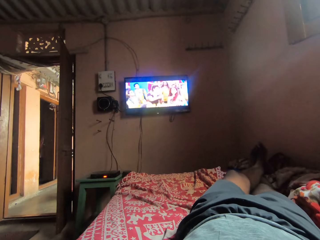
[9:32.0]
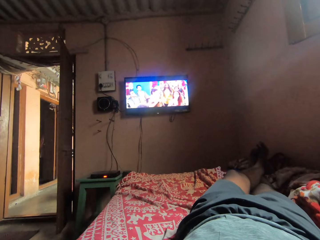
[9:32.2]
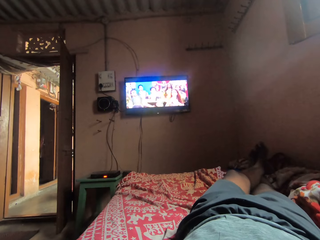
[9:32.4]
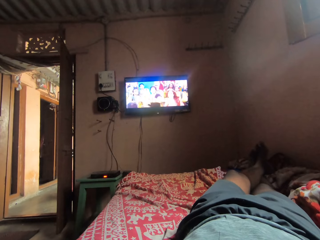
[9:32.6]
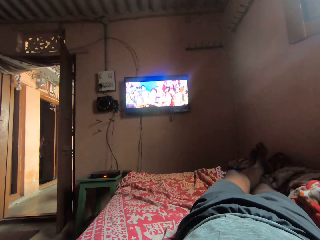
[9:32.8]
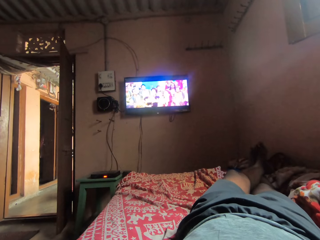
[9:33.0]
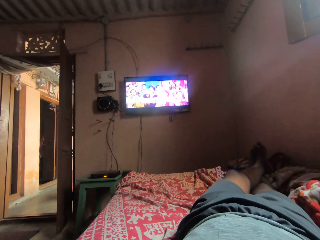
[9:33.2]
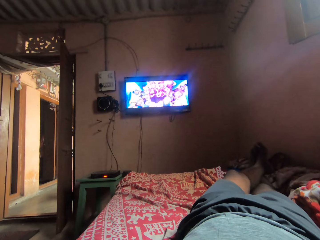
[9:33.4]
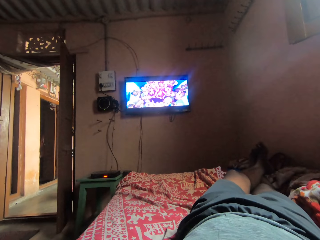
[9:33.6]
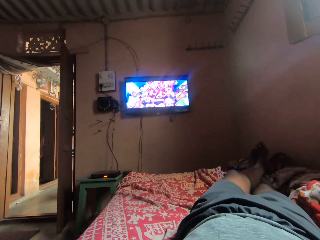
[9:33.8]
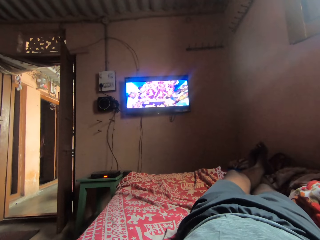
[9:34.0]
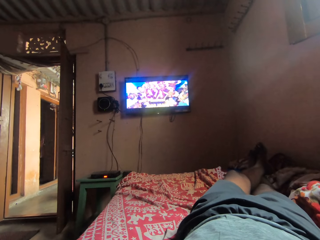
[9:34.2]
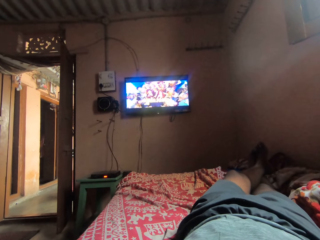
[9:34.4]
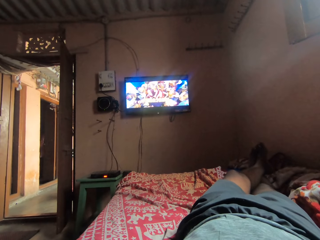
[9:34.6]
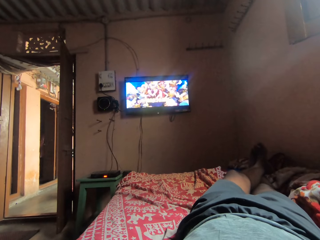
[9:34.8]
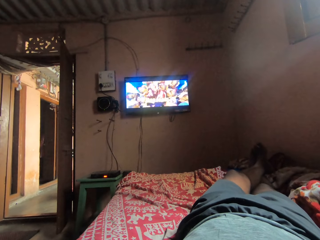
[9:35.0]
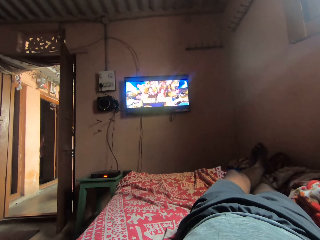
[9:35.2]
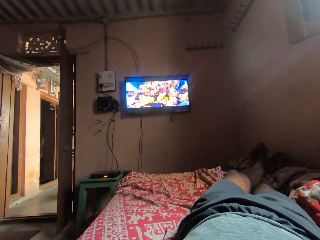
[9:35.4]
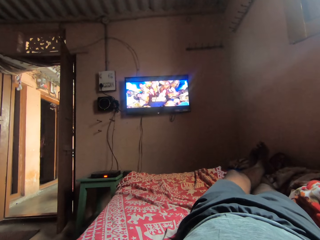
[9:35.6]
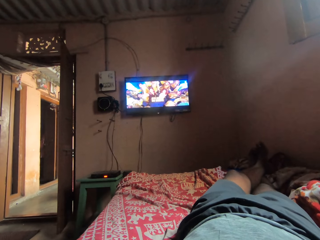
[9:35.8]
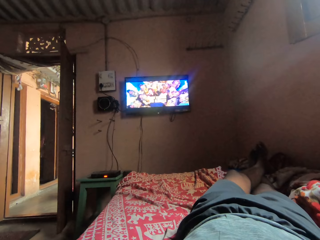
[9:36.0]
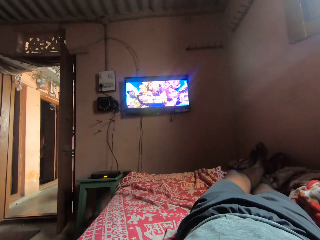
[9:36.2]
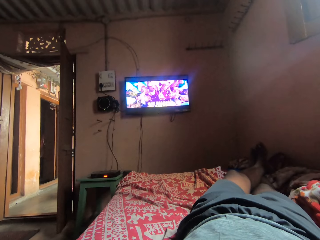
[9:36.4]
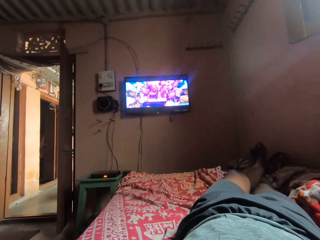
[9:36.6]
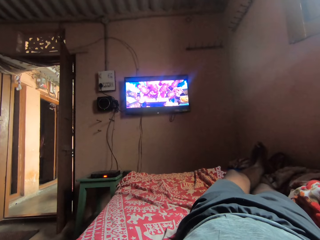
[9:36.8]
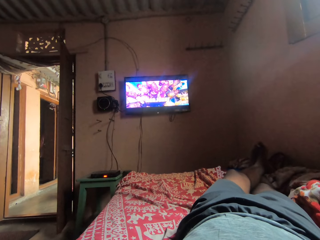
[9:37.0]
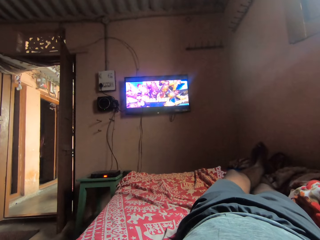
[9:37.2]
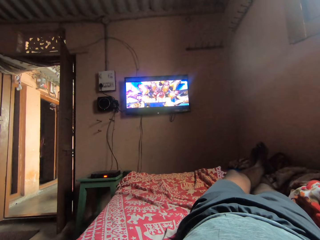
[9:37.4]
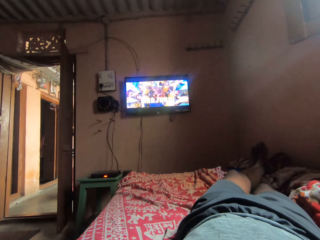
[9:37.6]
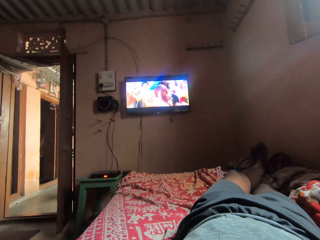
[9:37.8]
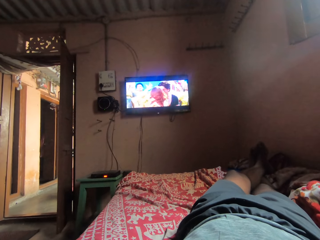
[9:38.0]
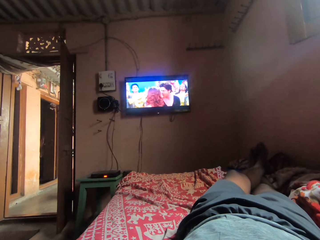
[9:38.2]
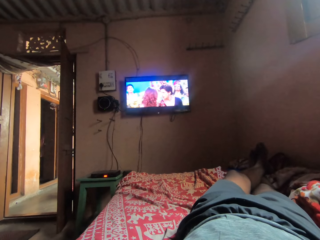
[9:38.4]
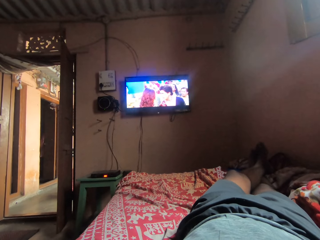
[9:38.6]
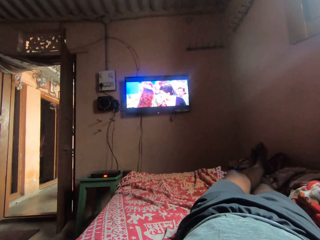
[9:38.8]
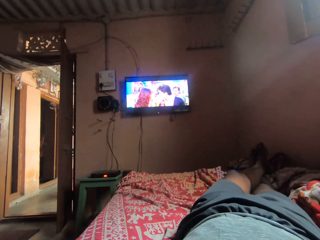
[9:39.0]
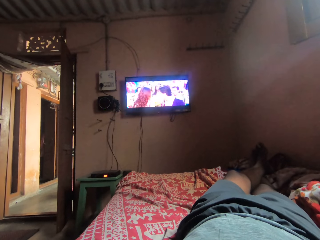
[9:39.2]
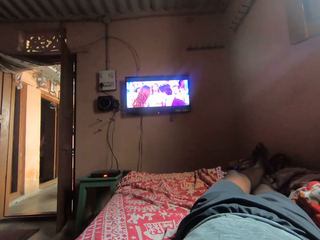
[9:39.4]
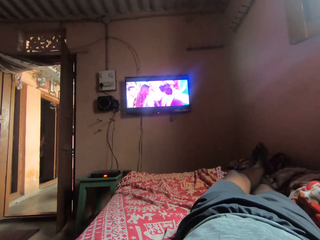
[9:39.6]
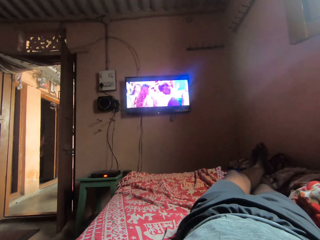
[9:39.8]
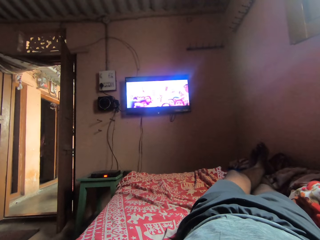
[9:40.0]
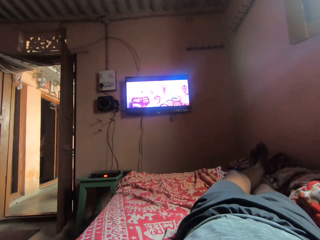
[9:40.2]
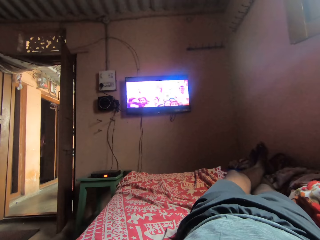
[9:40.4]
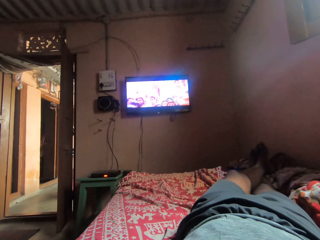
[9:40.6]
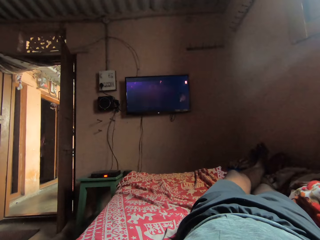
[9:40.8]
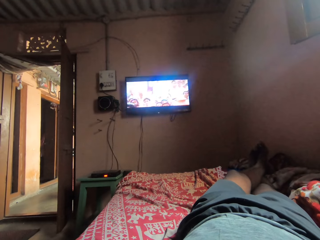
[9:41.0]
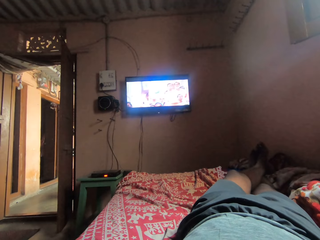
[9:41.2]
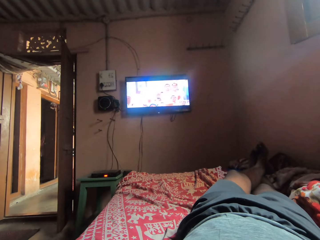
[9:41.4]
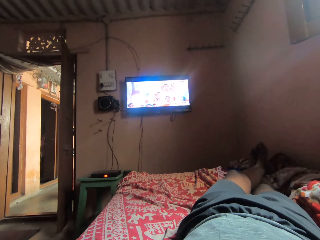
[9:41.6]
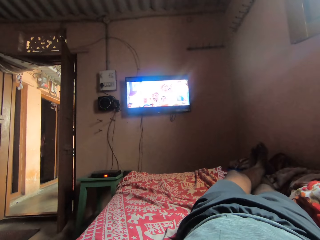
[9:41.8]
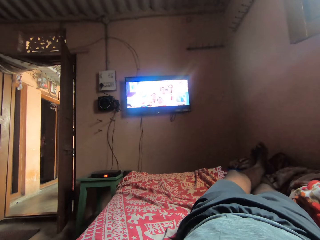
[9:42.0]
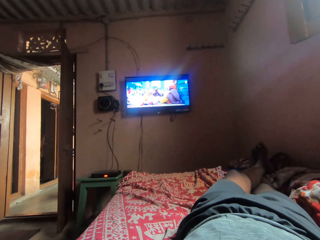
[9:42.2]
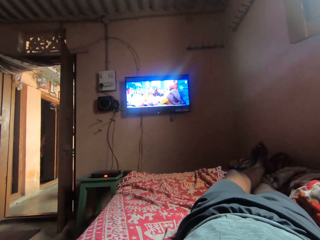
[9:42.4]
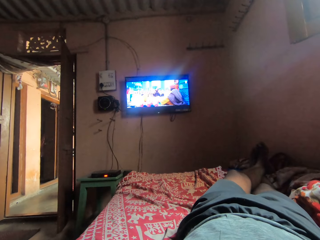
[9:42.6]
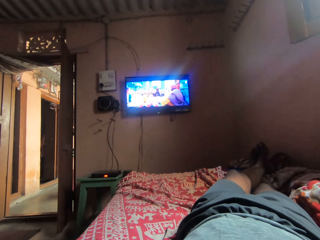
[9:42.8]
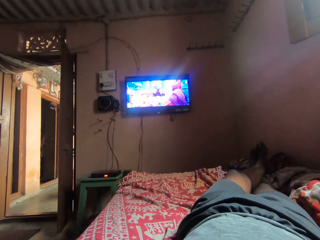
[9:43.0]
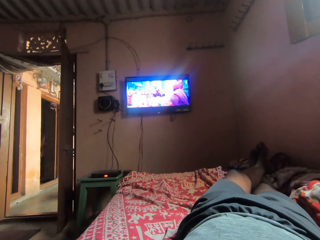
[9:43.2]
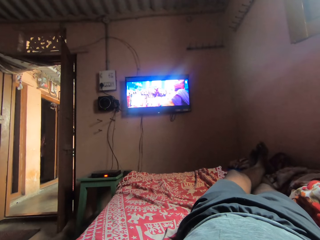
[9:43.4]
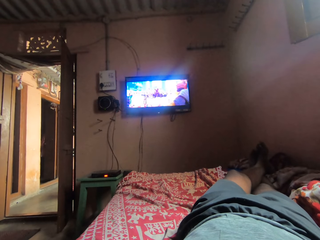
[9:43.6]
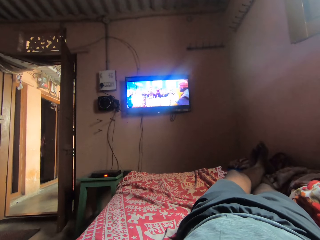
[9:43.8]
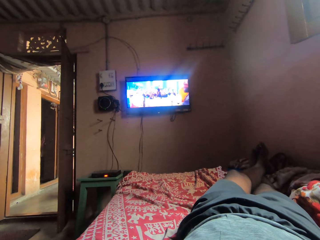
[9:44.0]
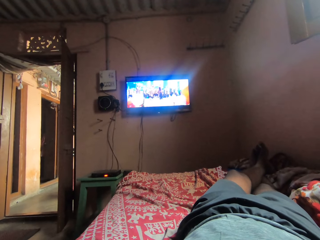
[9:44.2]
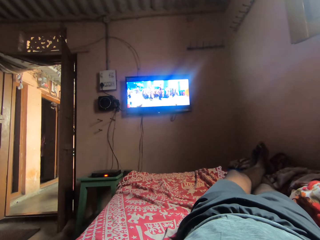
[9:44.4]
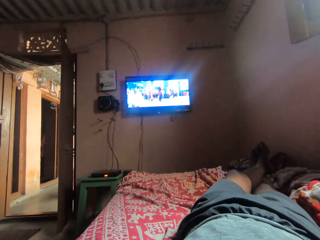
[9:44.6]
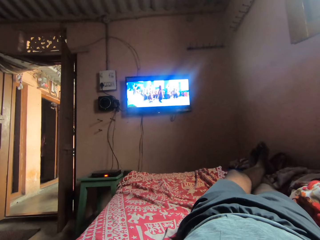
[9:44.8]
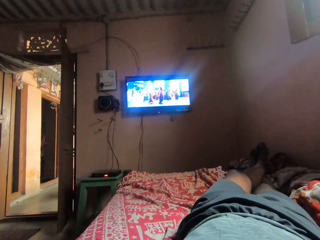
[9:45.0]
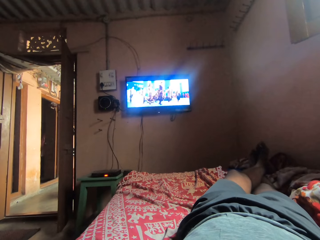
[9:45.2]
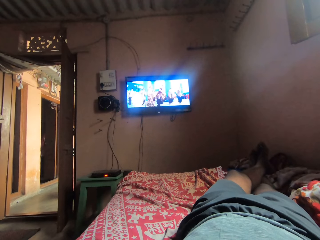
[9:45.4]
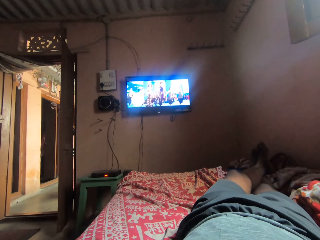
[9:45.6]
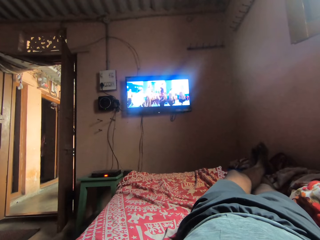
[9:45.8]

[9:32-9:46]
The camera wearer watches television. They watch television again.

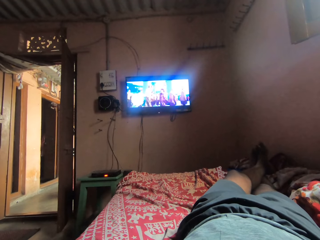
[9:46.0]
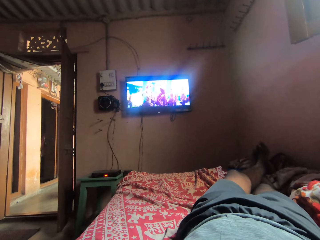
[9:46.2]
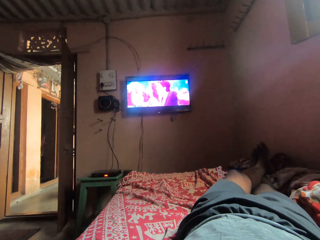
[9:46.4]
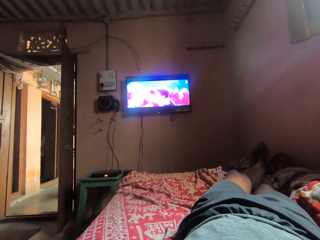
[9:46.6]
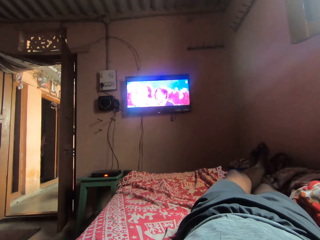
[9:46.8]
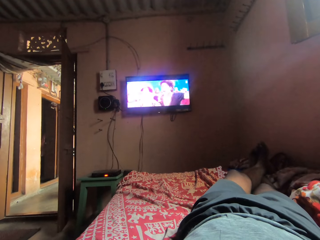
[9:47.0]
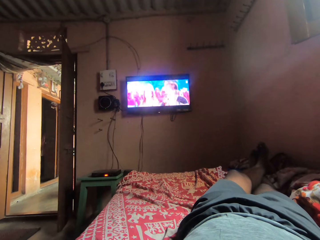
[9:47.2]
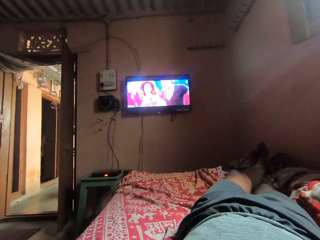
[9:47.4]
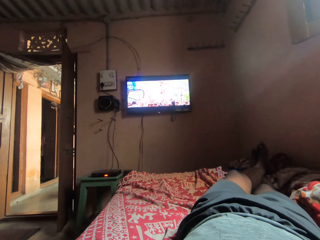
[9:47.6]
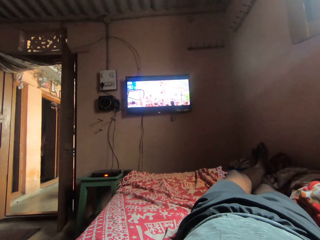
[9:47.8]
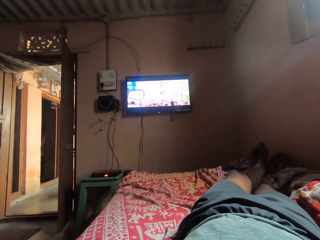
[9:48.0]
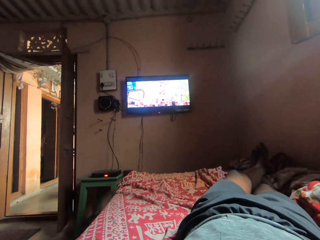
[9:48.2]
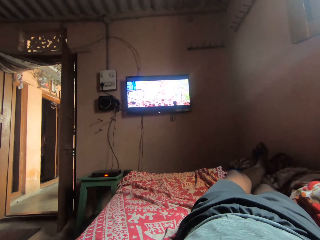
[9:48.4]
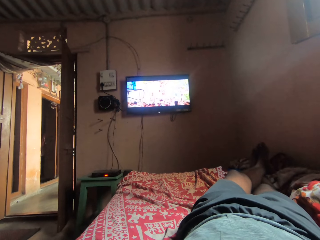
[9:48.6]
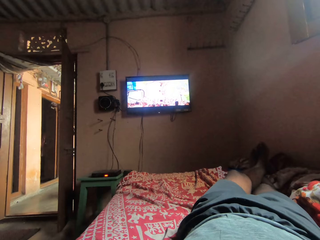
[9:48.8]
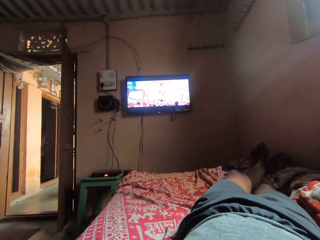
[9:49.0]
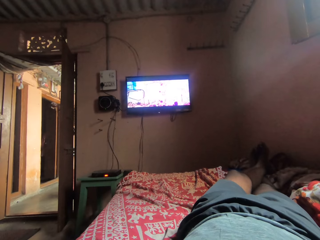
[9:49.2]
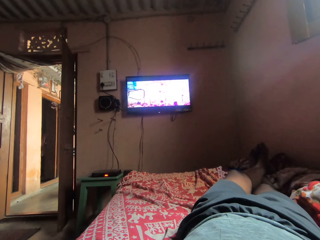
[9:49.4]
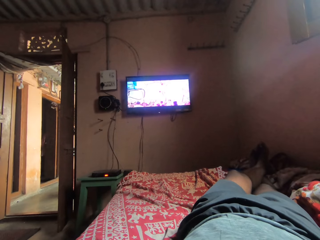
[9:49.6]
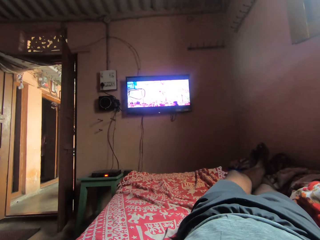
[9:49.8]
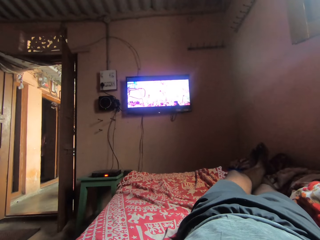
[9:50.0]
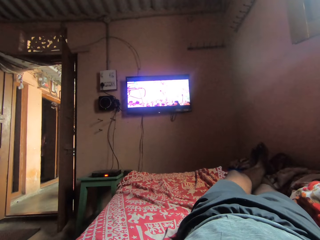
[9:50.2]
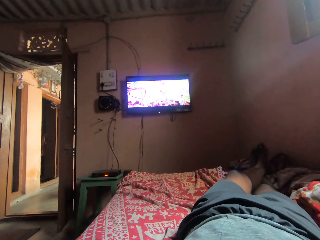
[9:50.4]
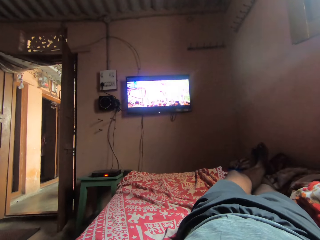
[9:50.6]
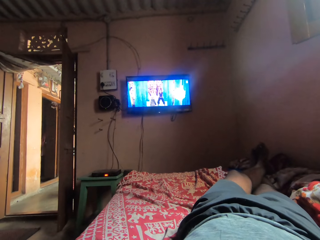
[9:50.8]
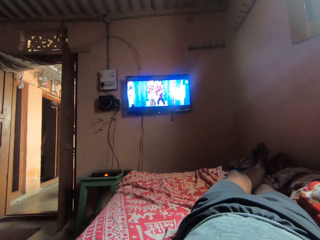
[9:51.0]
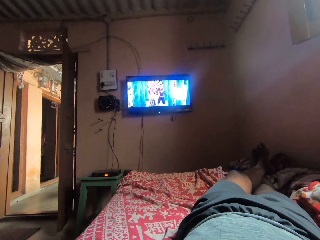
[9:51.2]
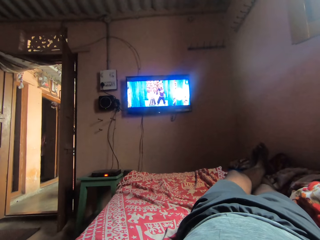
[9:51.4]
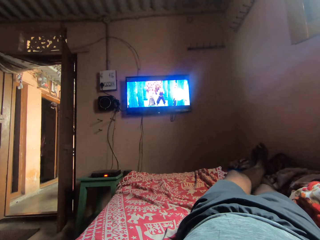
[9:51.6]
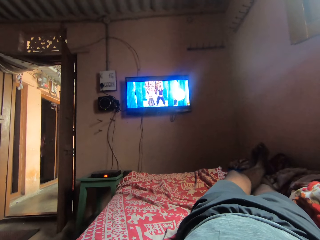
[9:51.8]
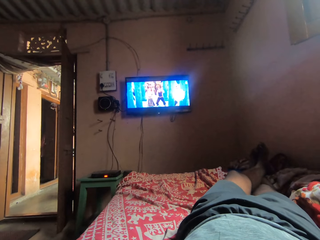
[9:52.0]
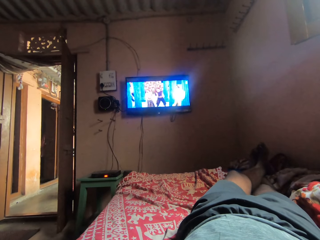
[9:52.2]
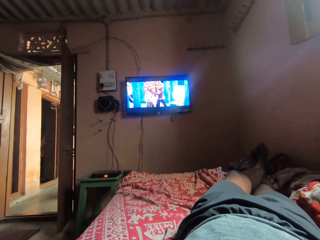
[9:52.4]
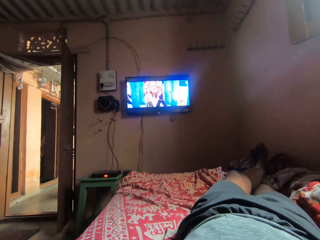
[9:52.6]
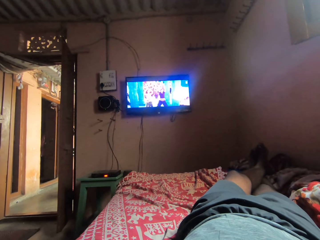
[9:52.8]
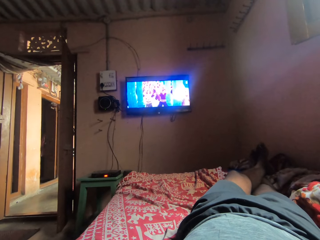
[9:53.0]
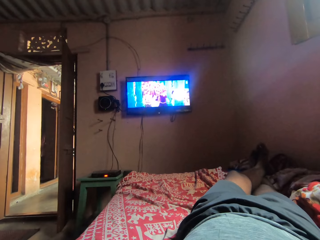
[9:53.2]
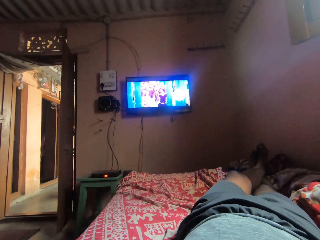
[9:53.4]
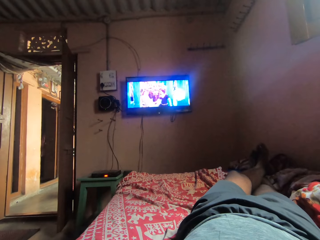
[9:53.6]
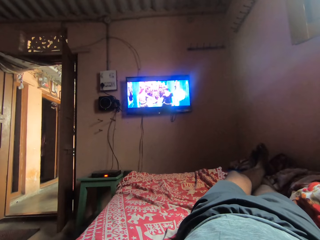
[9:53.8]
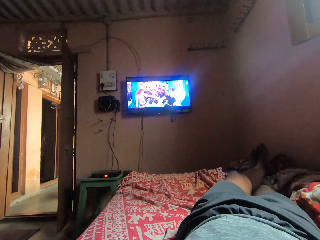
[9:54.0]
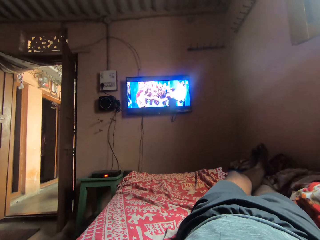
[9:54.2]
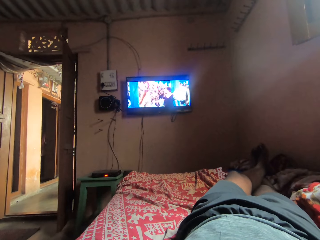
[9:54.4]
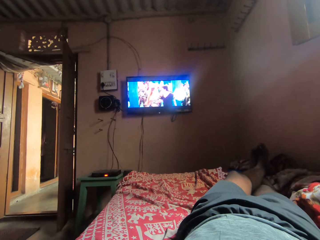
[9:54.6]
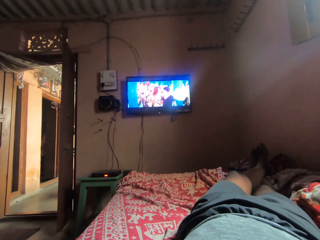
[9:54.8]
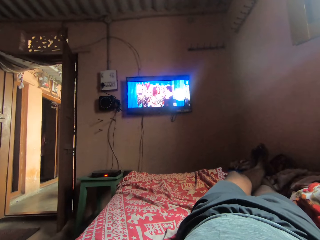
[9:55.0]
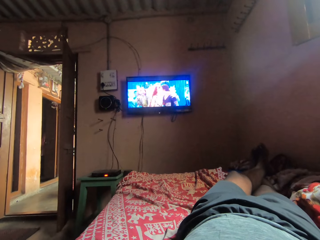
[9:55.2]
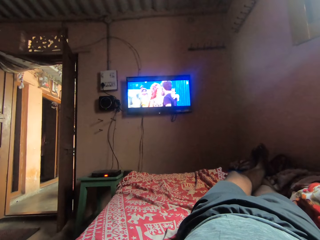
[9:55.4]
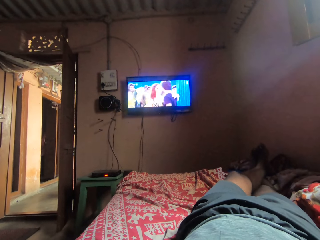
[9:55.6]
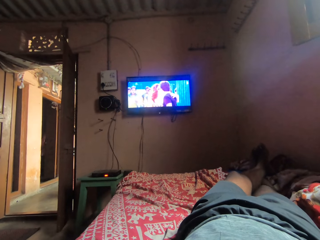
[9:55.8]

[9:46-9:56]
The camera wearer watches television.
